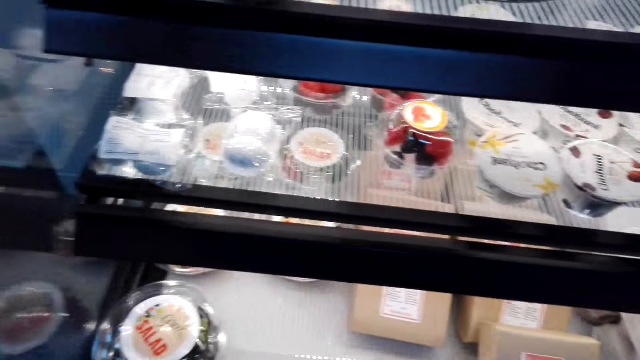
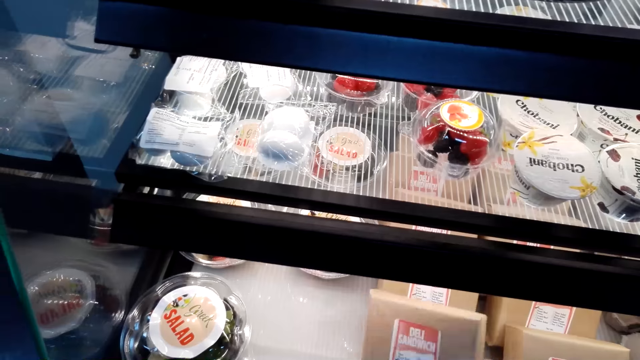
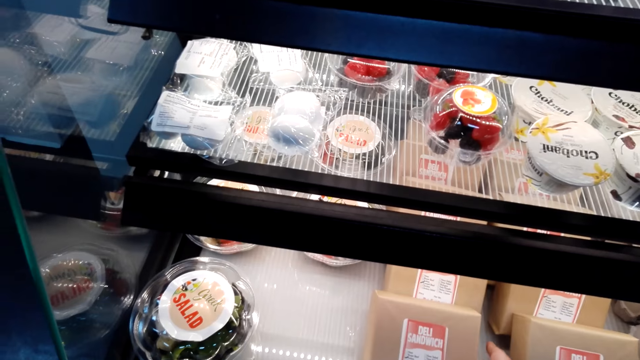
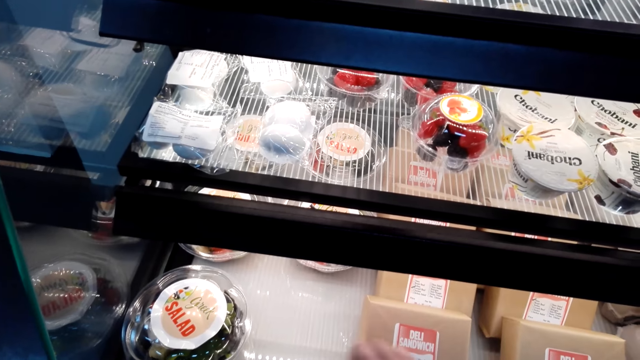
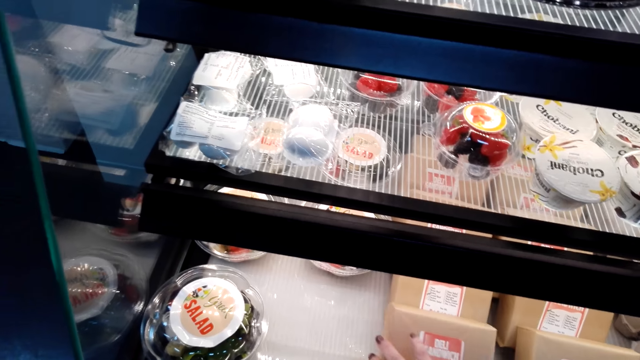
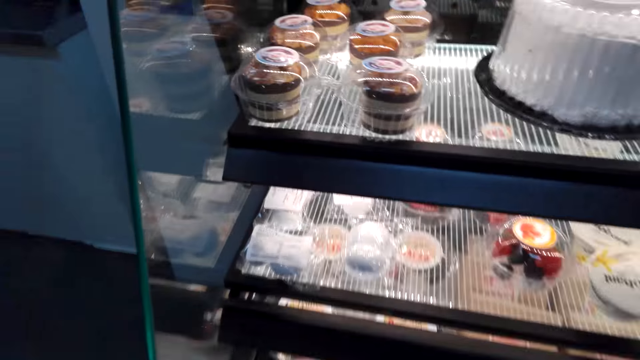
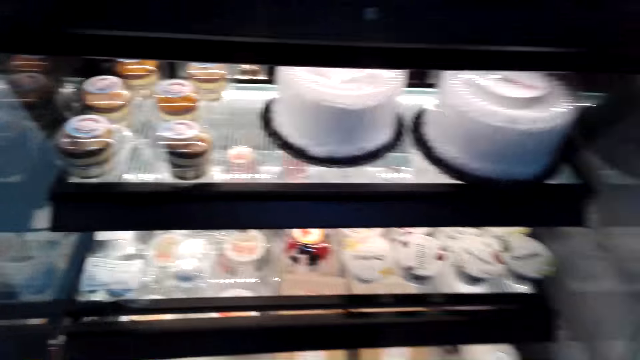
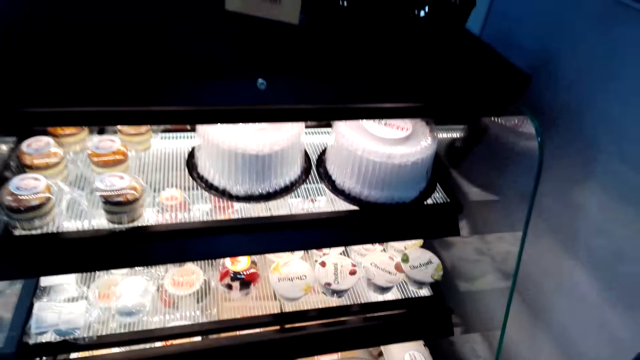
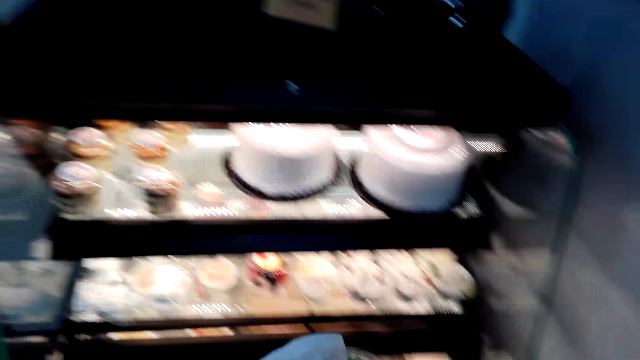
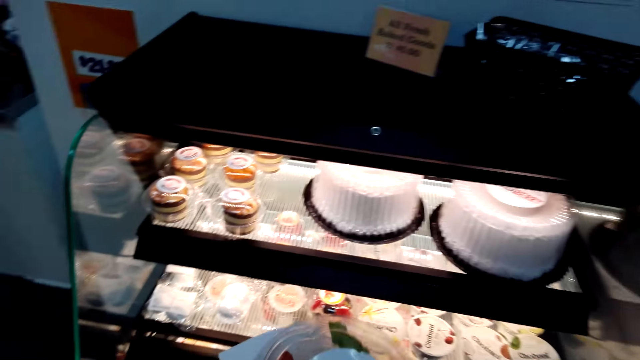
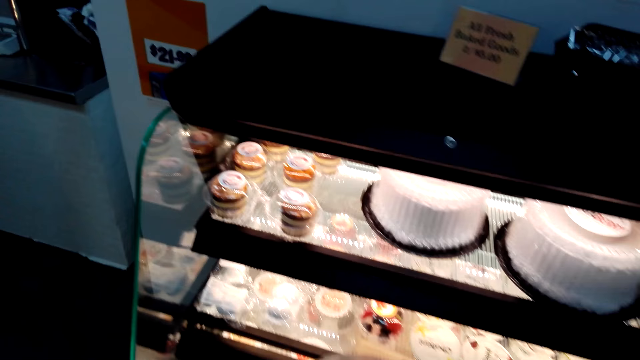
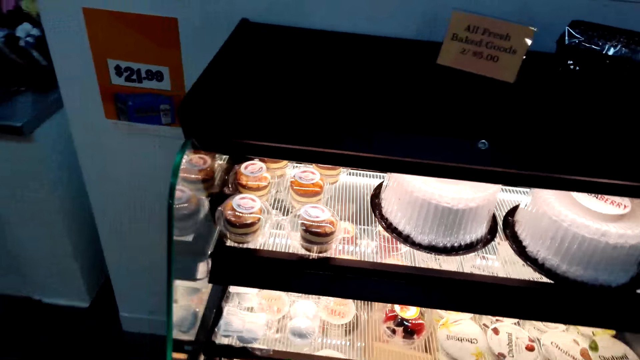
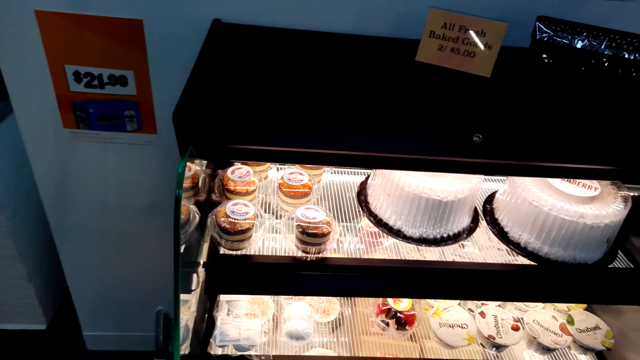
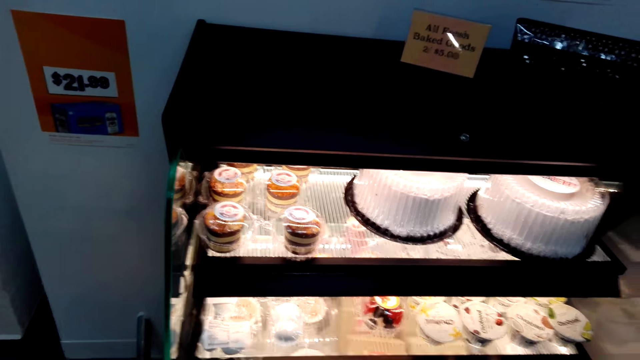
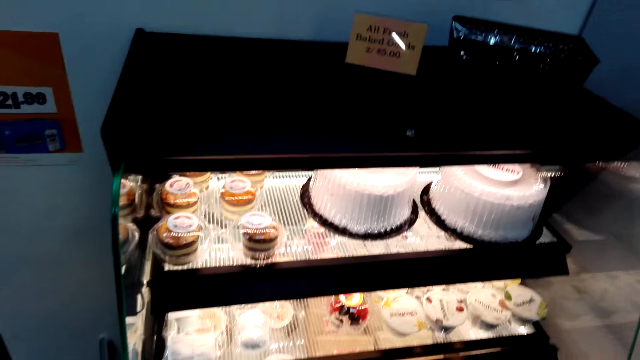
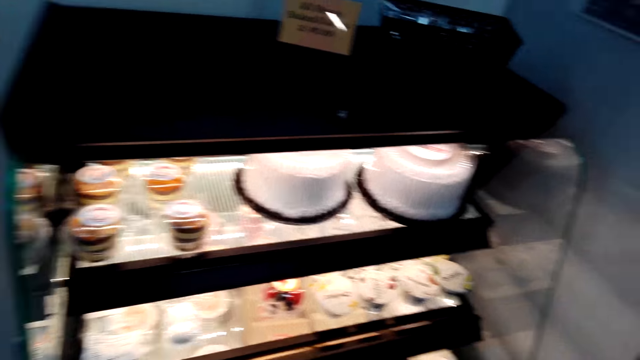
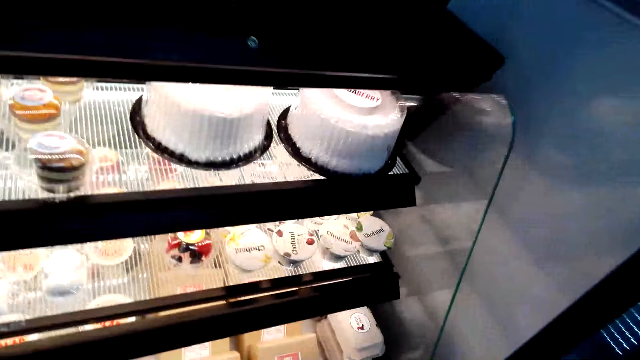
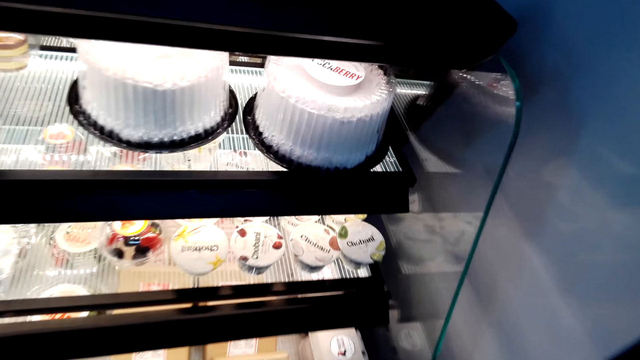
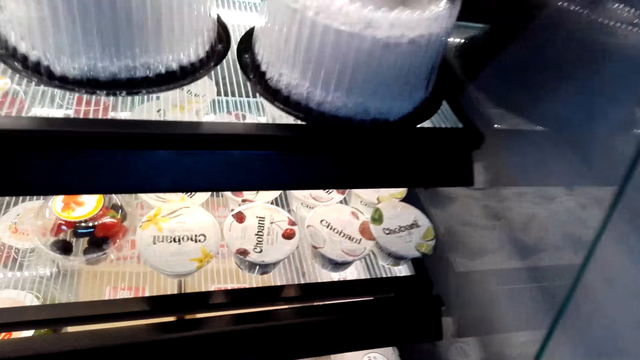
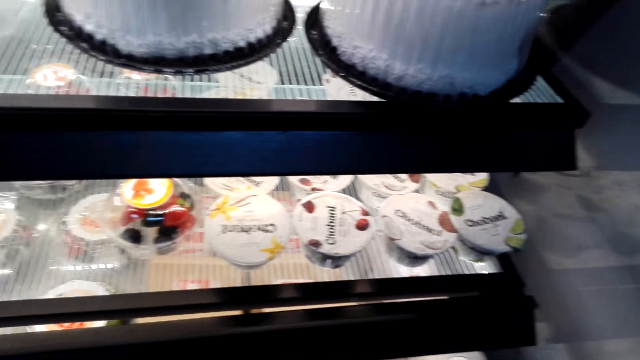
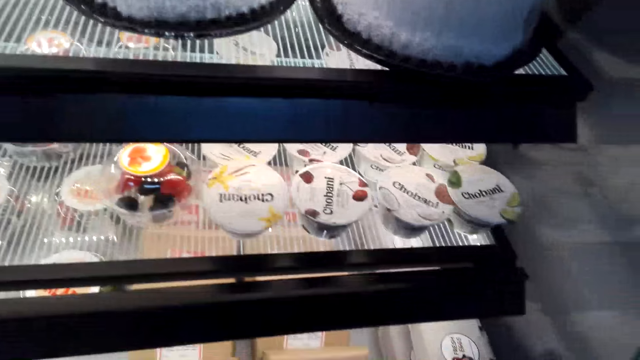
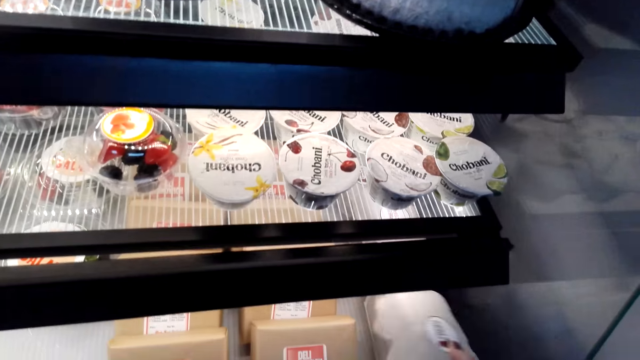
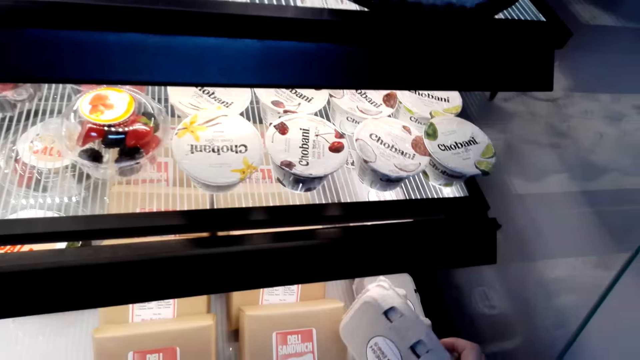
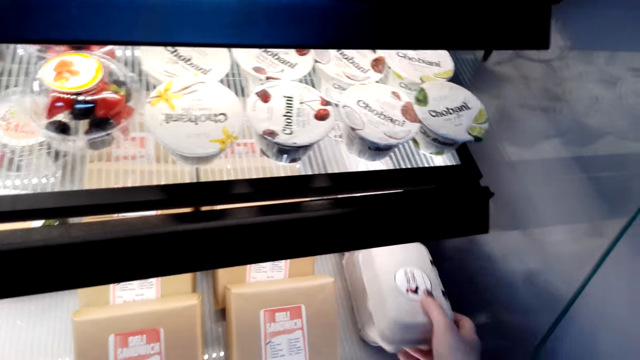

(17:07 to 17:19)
The camera wearer holds a sandwich and dialogues with a cashier. They stare at the freezer. They dialogue with the cashier and pick up a salad.

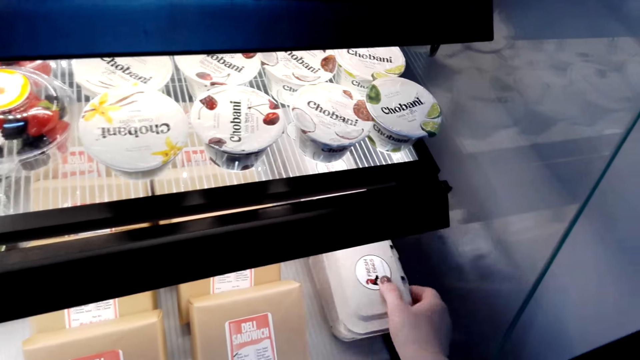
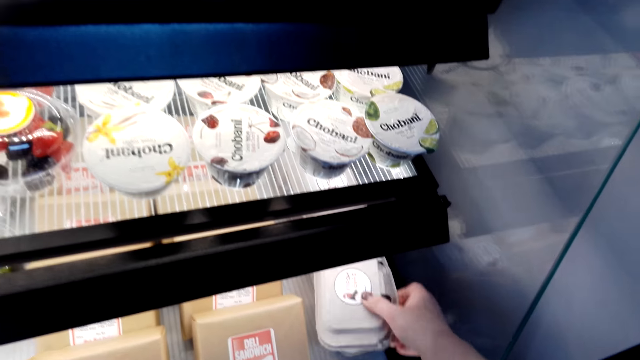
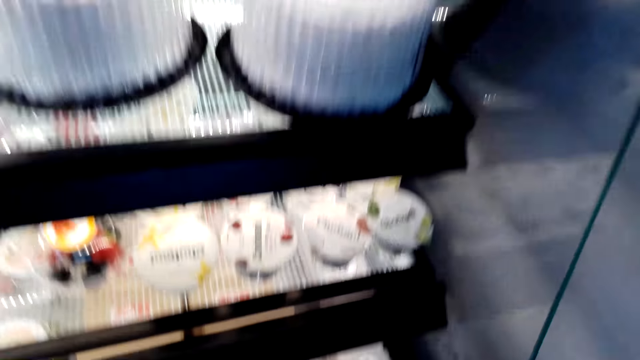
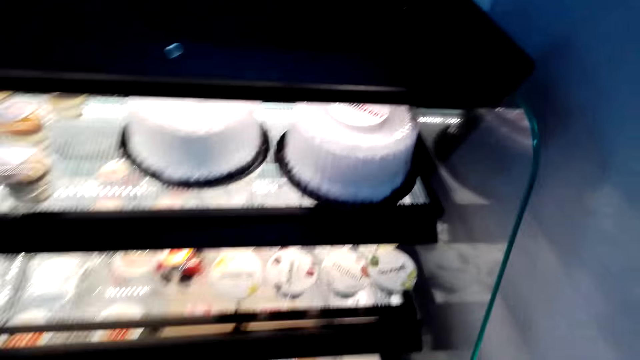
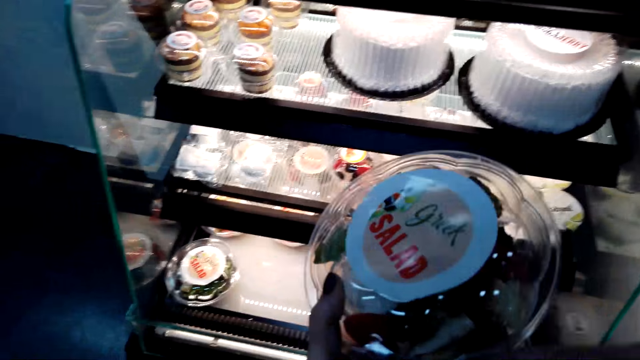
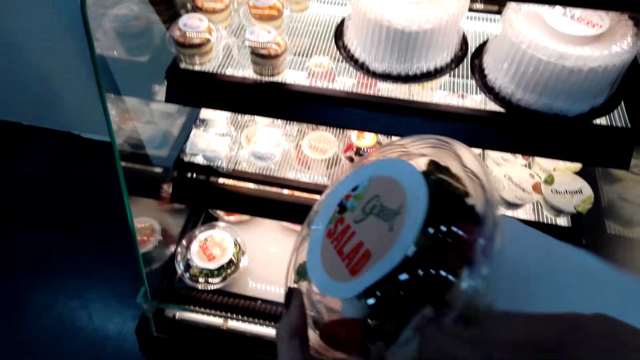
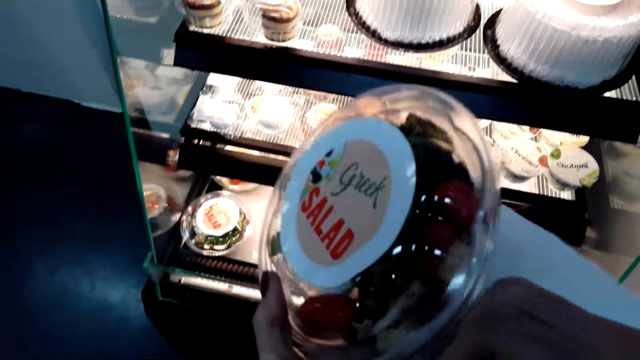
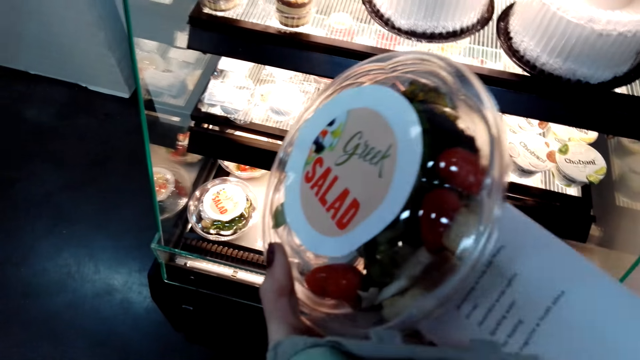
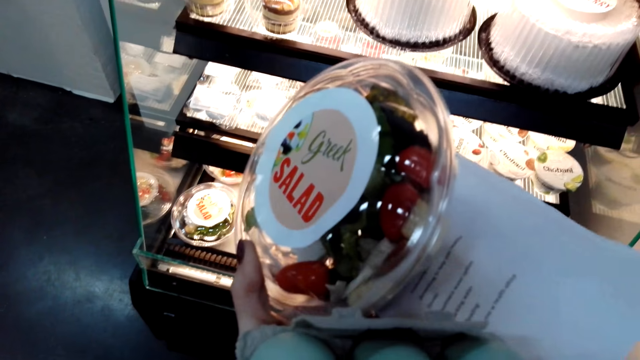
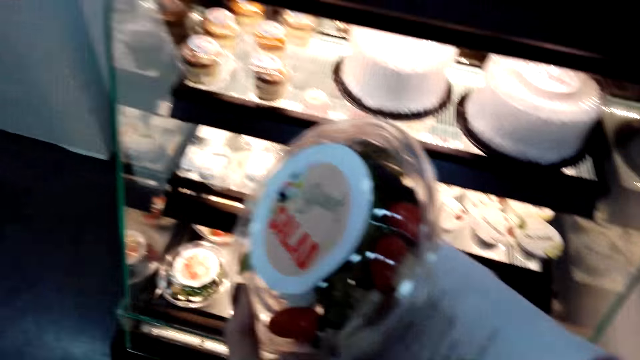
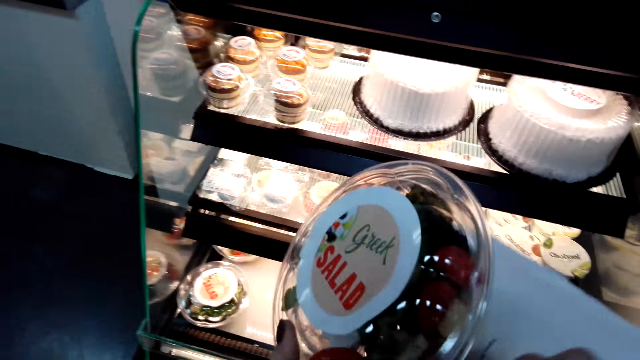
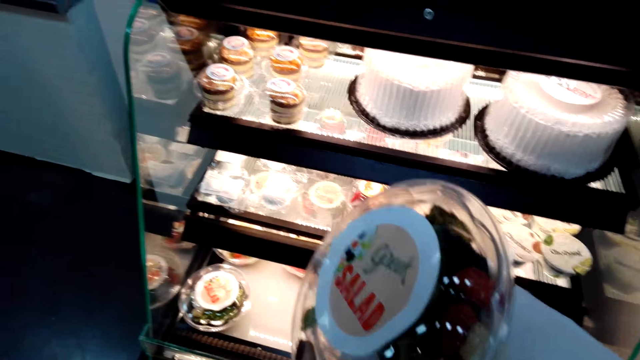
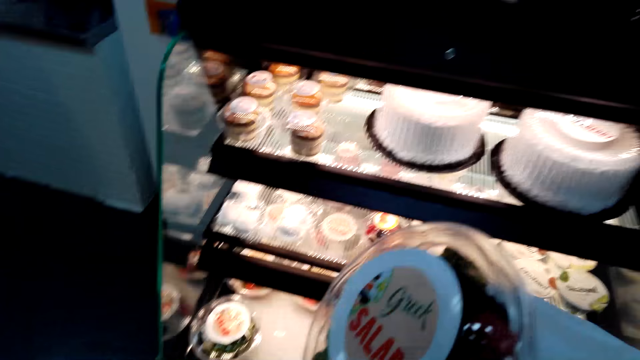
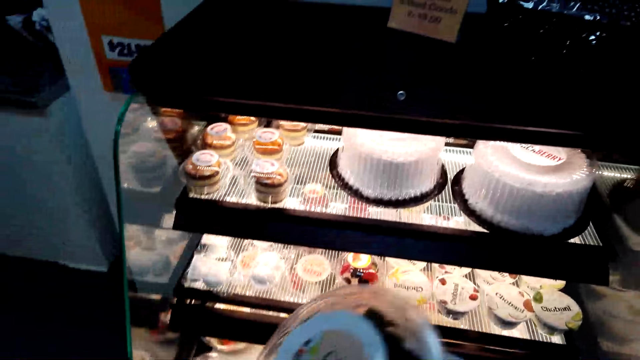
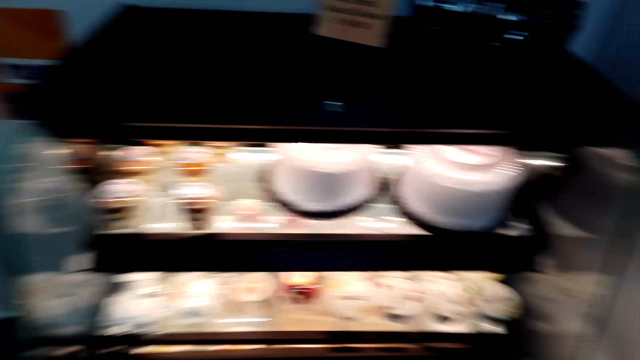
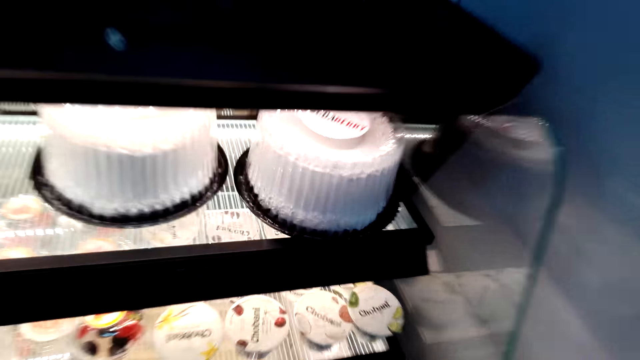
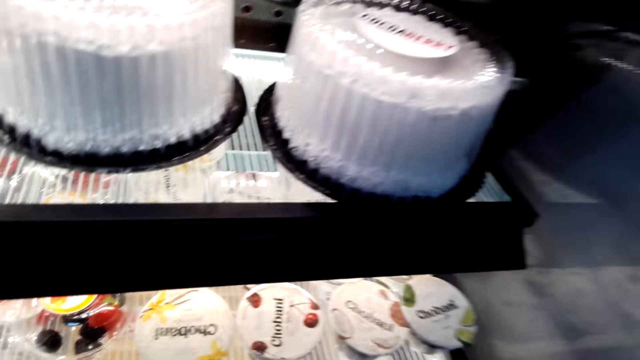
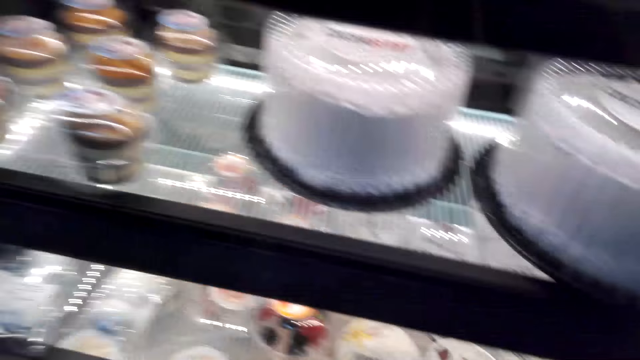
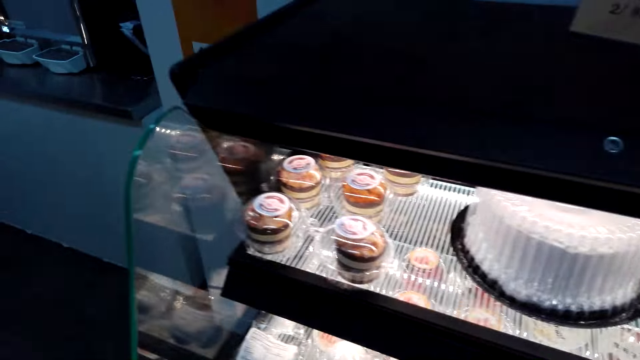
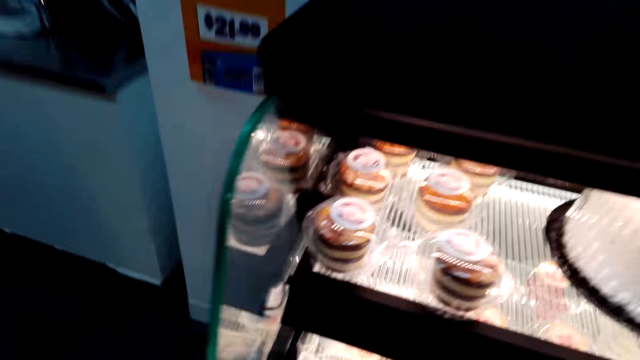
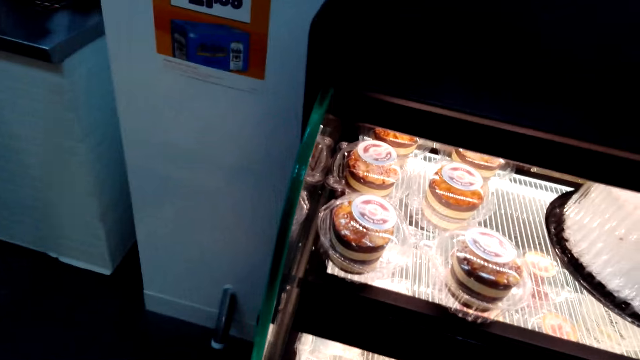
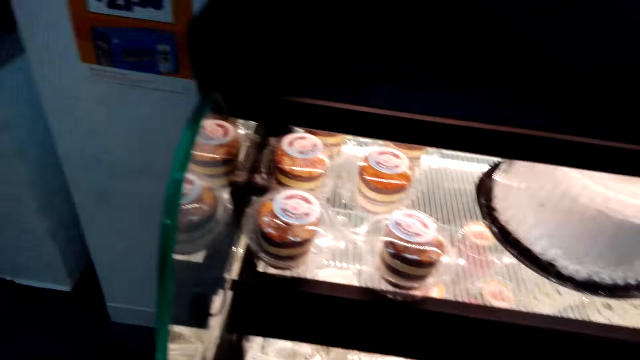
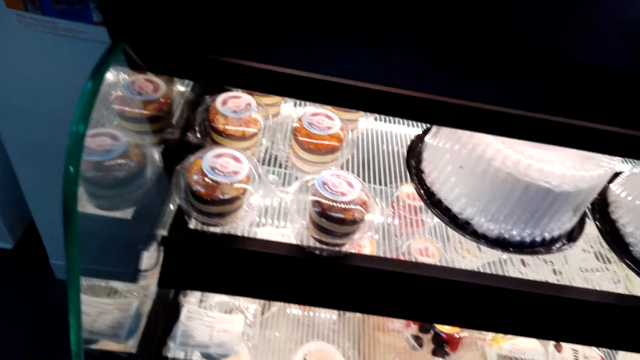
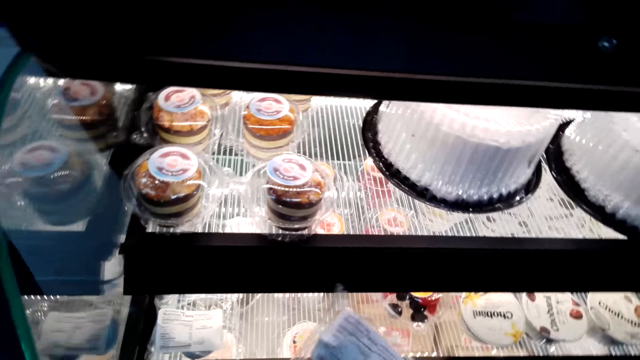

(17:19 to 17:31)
The camera wearer takes the cake in the display. They hold salad. They turn around.
